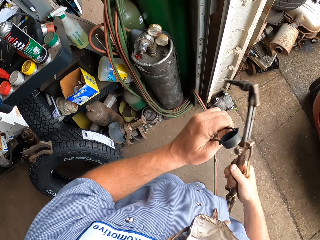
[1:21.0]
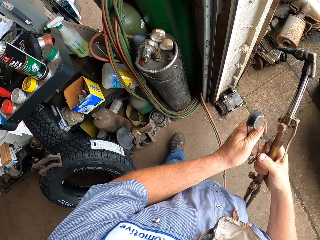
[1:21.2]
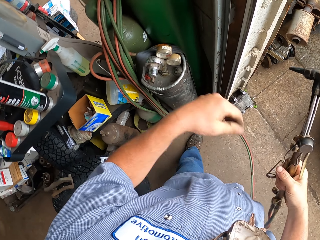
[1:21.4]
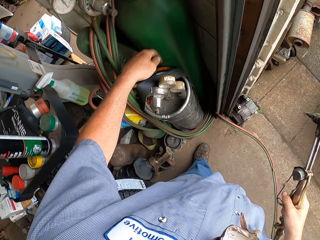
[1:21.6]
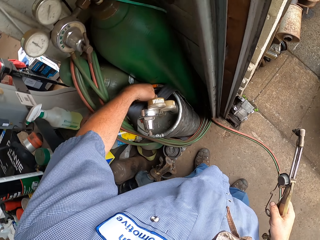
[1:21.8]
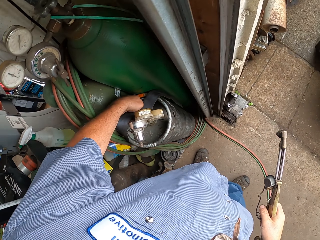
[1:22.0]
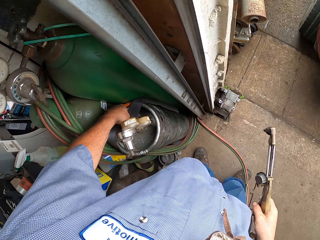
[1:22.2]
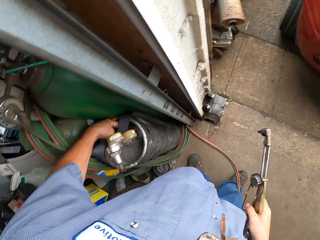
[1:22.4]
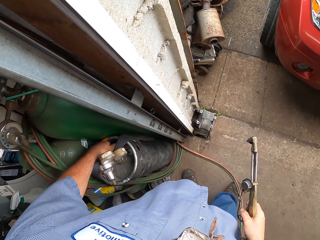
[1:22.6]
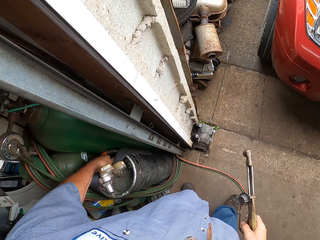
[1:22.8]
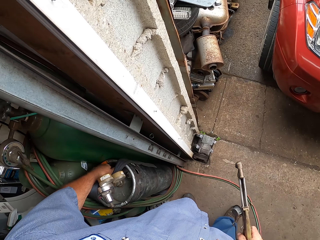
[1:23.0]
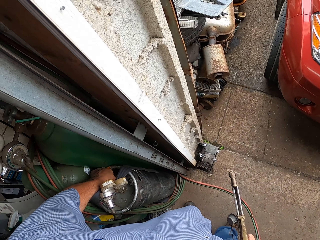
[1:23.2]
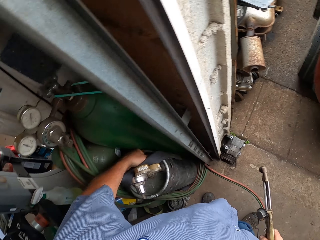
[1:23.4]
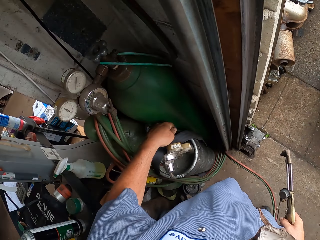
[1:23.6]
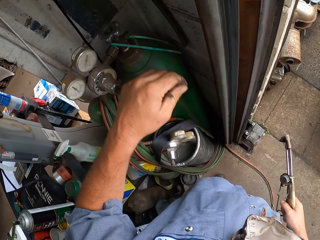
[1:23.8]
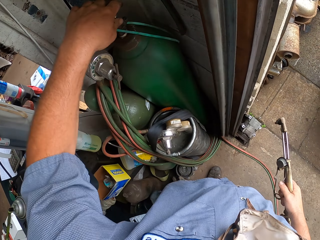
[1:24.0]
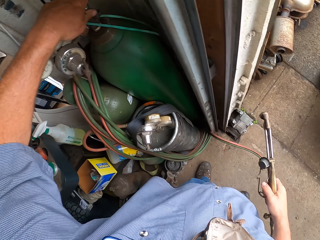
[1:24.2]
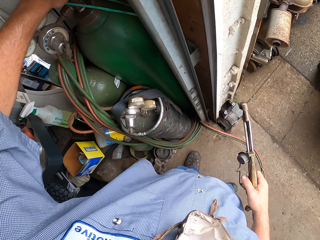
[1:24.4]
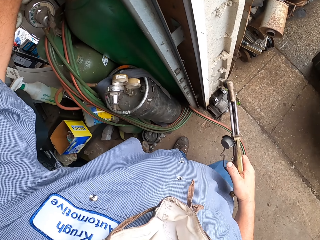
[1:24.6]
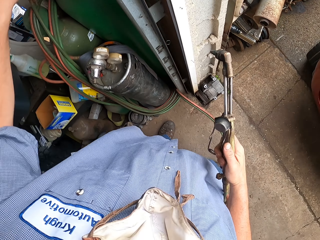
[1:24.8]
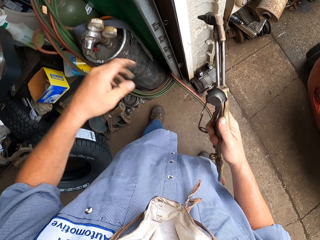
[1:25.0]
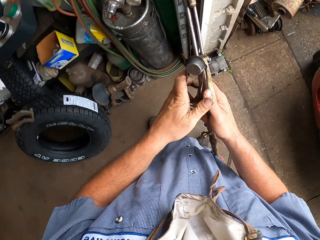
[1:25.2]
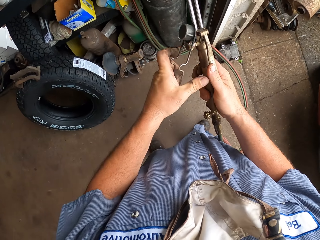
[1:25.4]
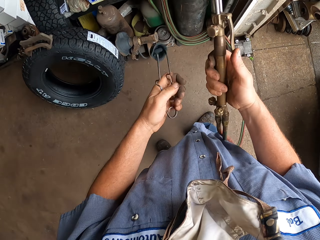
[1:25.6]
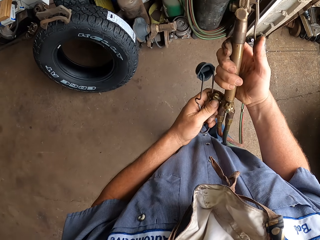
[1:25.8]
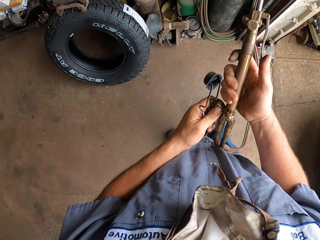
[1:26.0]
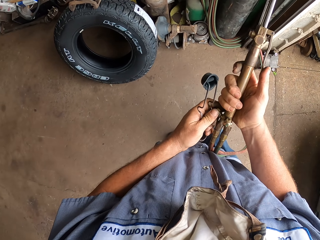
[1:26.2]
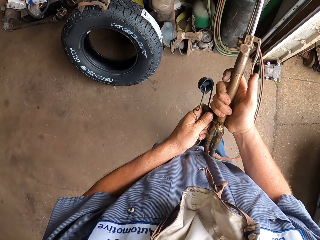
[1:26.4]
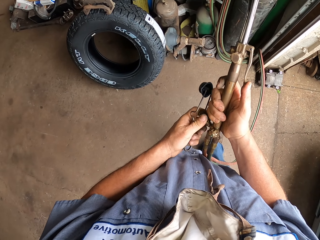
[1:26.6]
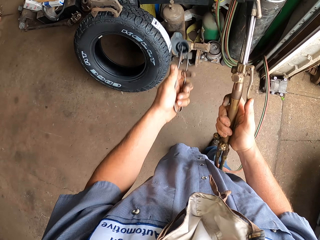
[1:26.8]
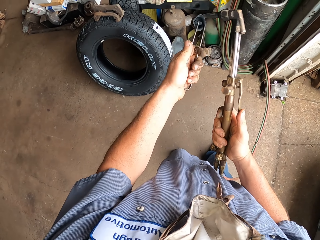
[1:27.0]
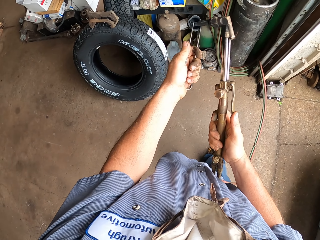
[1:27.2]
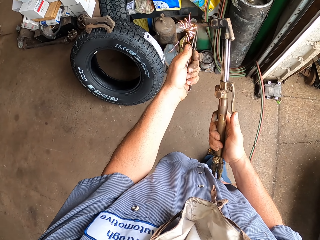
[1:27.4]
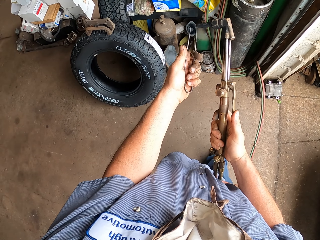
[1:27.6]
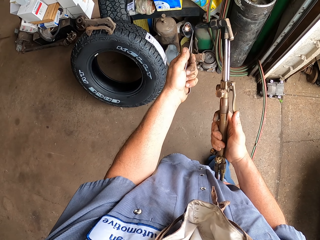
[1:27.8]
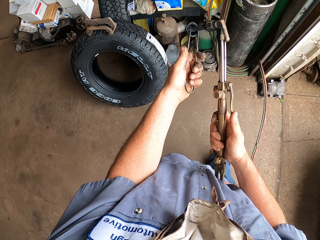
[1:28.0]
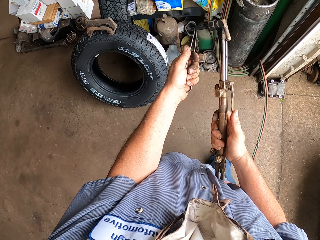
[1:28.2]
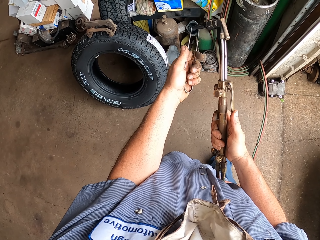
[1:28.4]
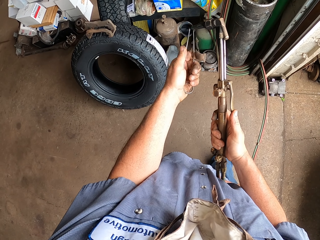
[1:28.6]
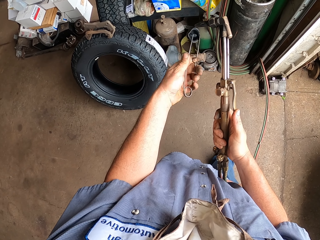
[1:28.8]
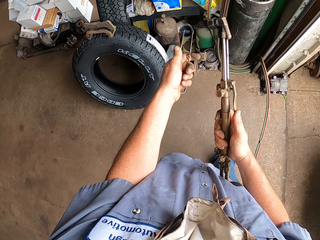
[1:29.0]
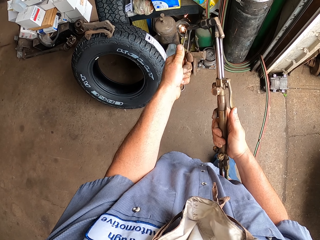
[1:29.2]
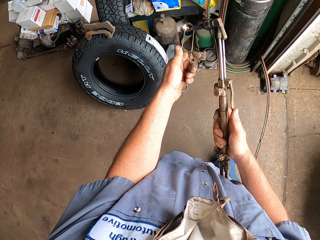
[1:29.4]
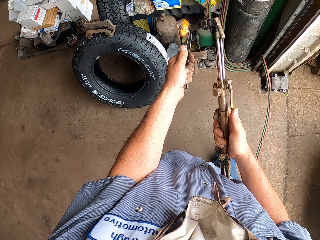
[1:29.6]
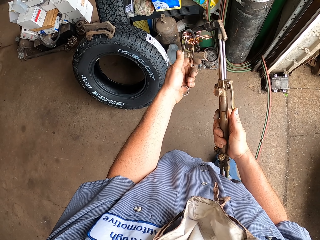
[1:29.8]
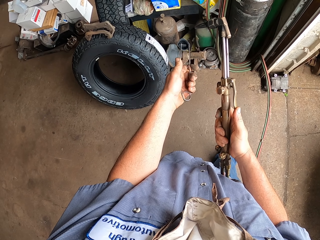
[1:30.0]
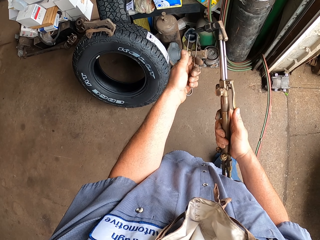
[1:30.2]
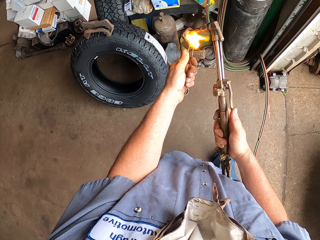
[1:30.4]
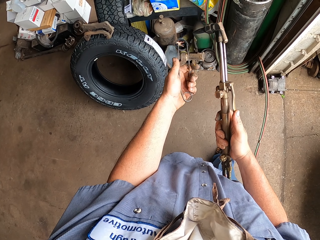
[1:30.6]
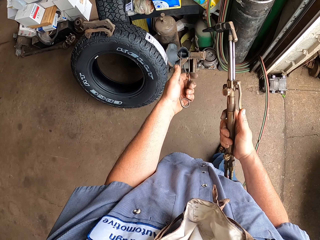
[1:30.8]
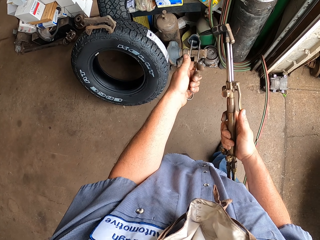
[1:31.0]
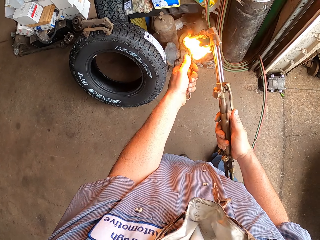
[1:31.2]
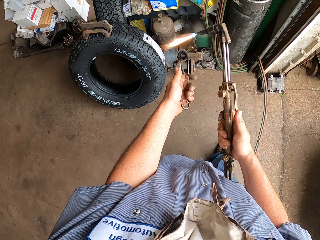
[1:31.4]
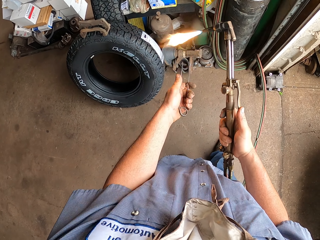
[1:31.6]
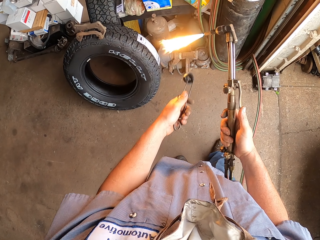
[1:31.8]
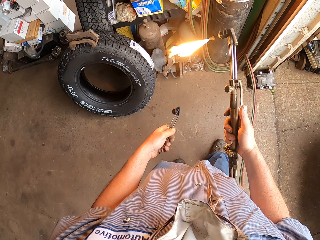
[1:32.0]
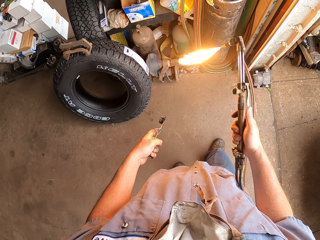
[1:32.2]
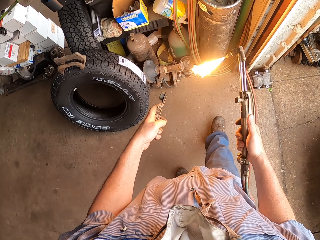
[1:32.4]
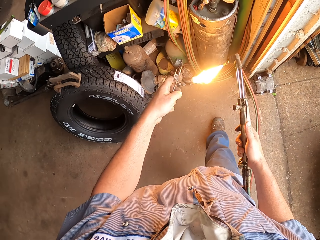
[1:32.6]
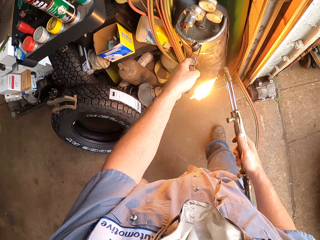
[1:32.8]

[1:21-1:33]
The camera wearer touches the gas cylinder. They burn something.

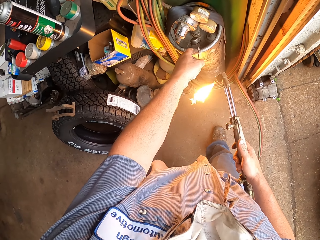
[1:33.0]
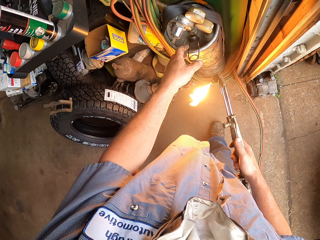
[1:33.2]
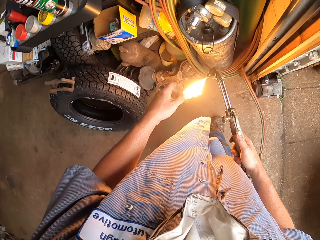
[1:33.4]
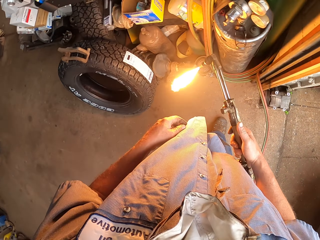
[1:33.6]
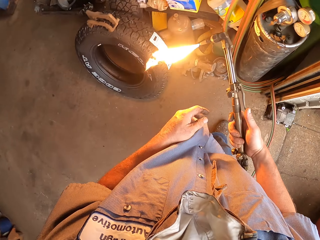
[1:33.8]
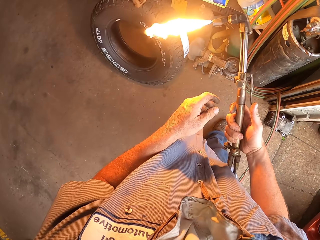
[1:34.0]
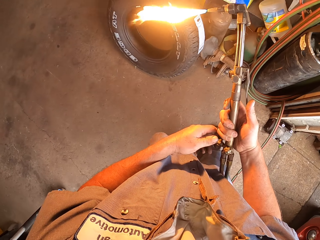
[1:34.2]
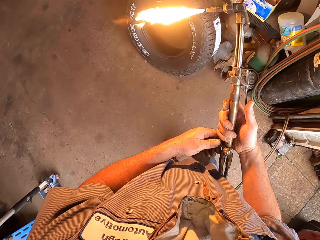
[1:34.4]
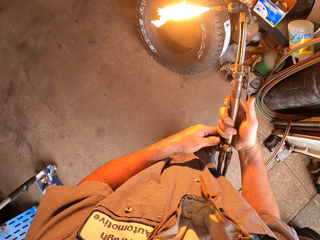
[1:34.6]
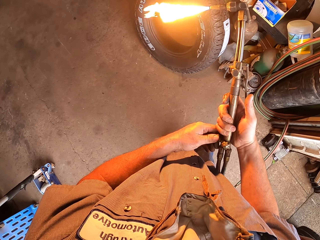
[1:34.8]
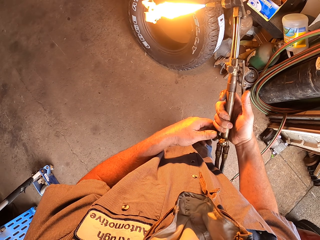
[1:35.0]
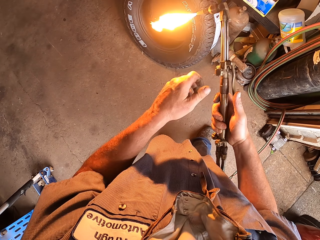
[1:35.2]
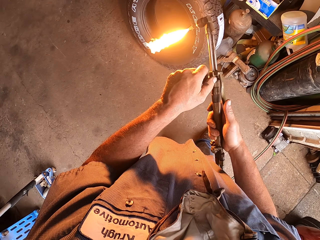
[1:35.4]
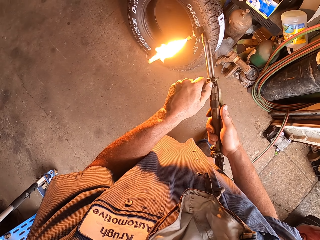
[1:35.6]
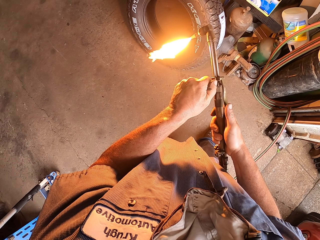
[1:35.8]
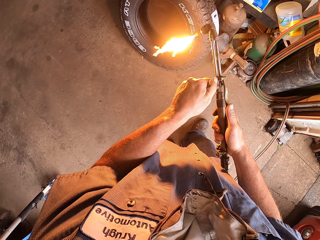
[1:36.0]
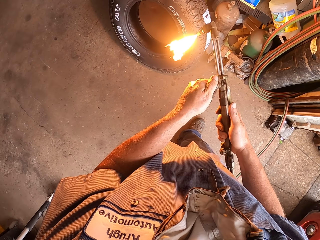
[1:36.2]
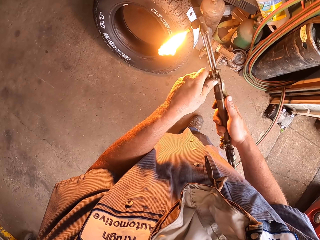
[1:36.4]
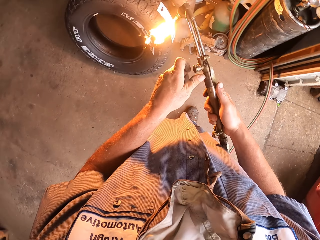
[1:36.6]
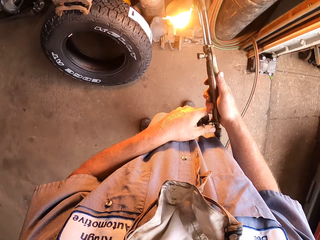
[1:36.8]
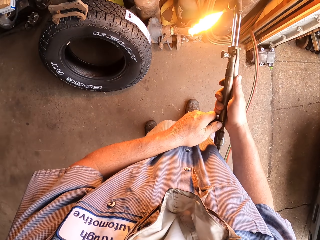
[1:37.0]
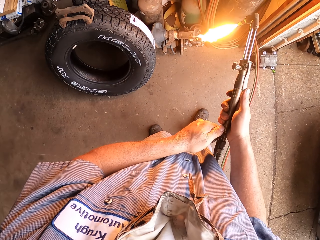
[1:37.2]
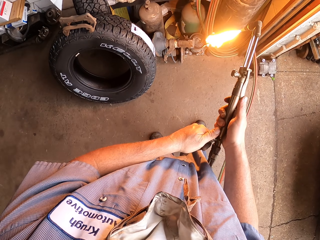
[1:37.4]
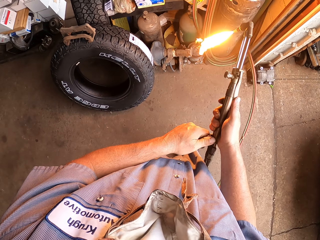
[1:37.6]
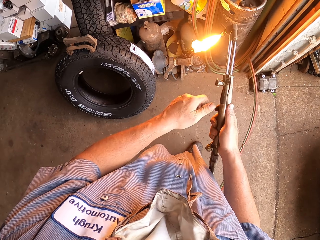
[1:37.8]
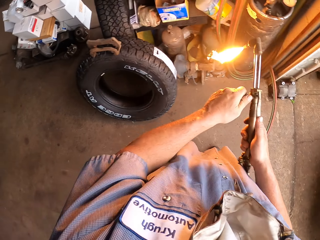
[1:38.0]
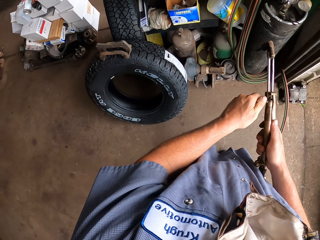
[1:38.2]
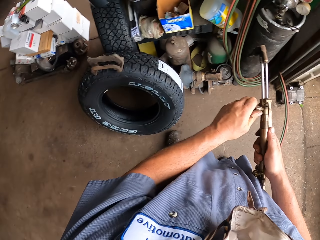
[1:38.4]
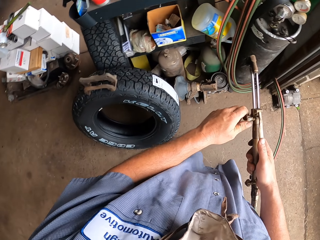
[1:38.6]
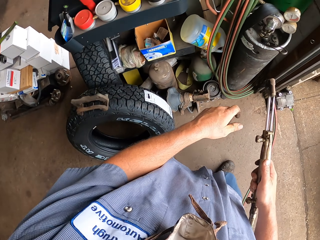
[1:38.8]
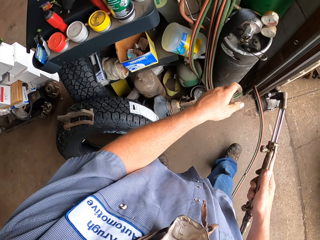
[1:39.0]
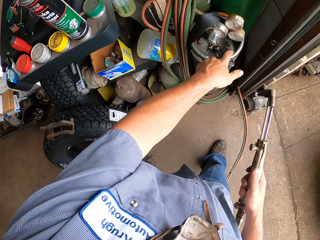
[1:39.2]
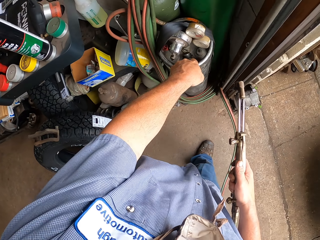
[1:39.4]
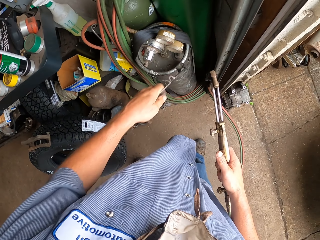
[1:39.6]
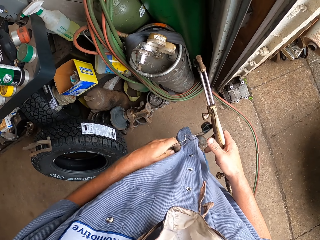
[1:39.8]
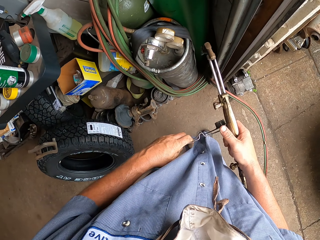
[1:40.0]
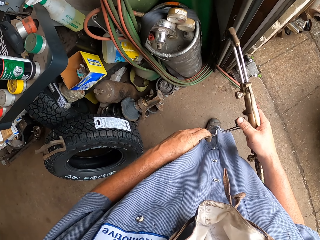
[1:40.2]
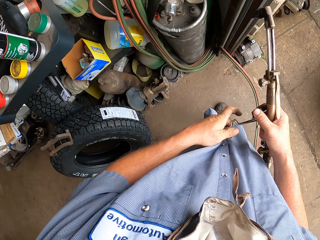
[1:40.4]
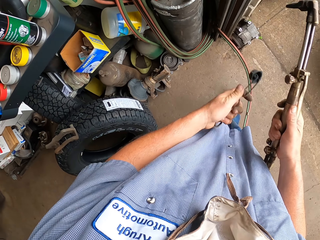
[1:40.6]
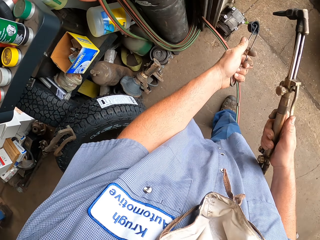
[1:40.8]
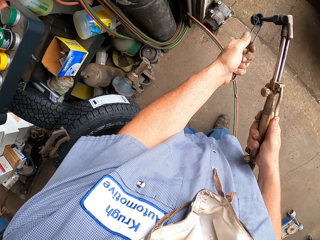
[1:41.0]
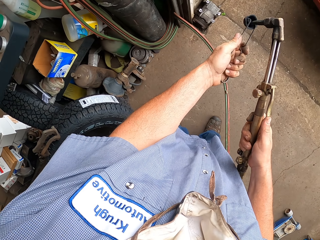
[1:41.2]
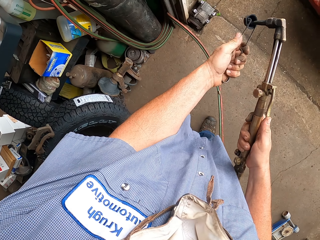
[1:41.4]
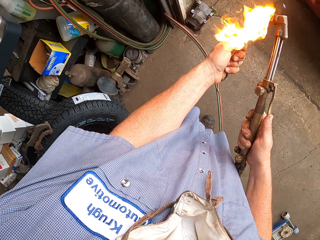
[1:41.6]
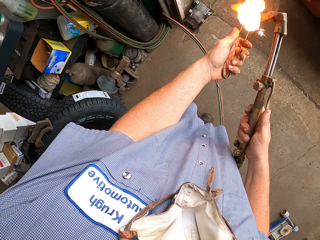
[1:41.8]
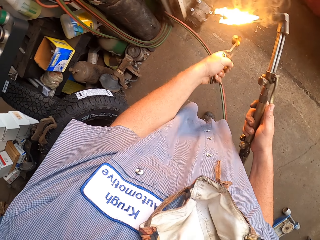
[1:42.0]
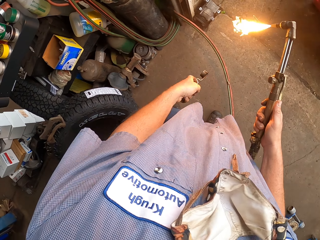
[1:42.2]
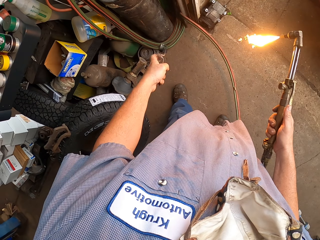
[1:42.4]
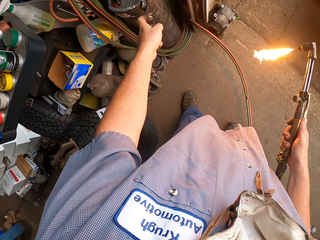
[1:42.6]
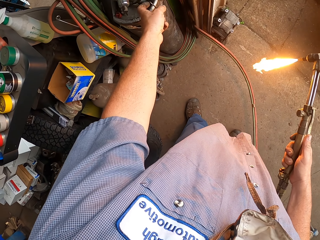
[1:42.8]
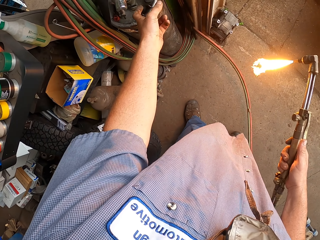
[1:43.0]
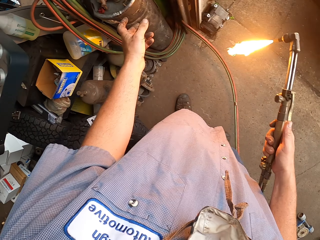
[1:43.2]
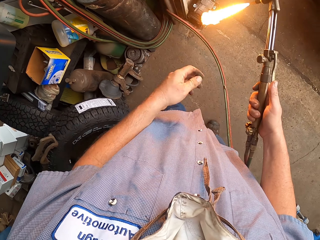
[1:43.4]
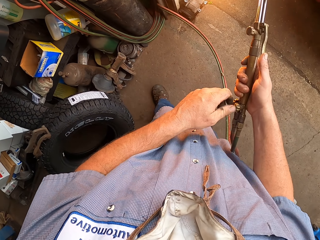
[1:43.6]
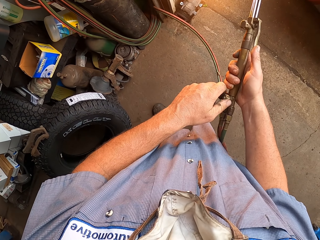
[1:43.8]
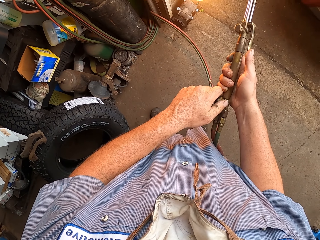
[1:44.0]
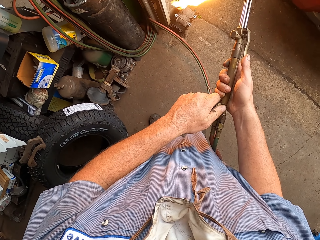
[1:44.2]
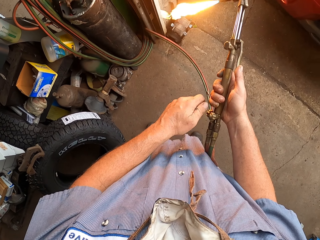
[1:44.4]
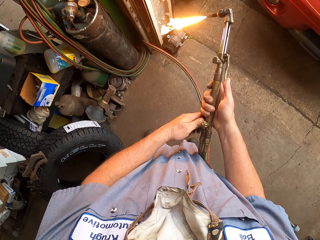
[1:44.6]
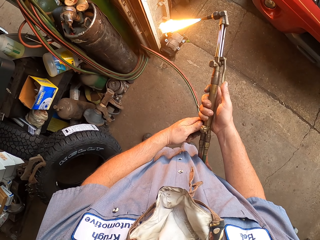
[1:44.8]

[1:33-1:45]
The camera wearer regulates the fire. They put off the fire. They take something.
